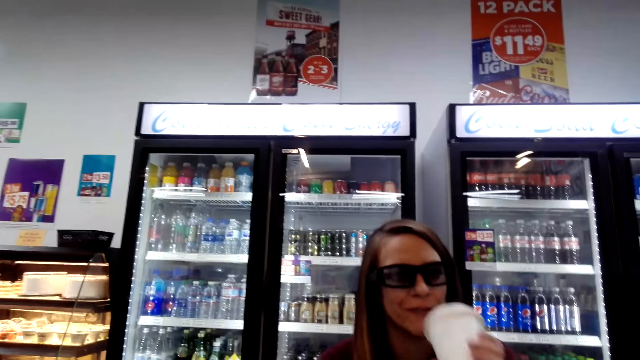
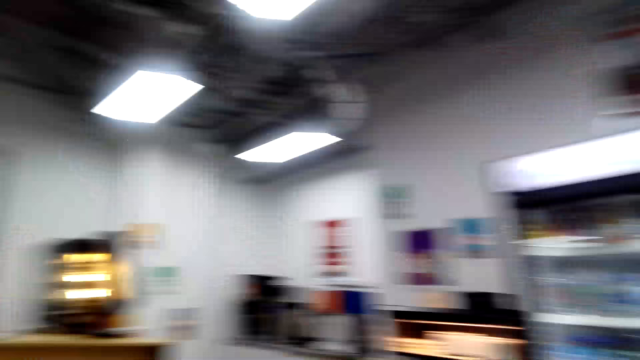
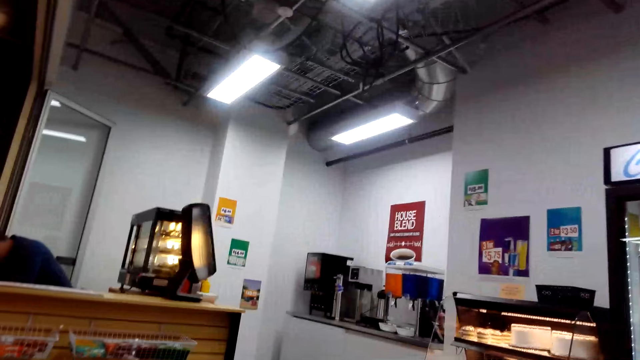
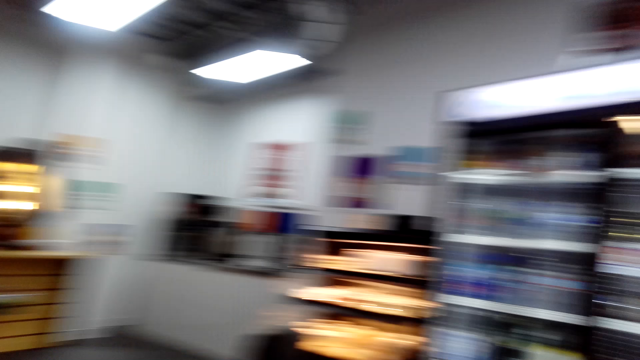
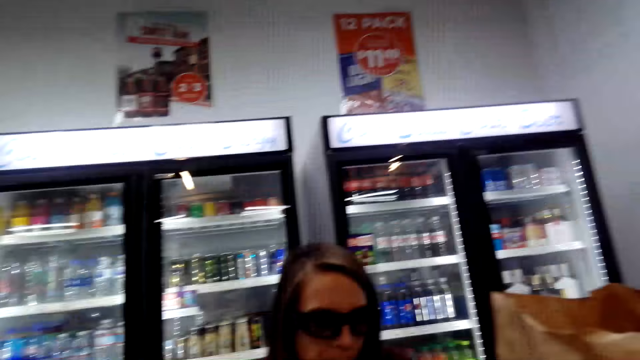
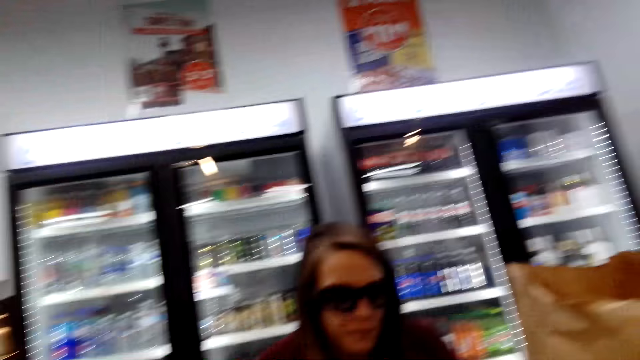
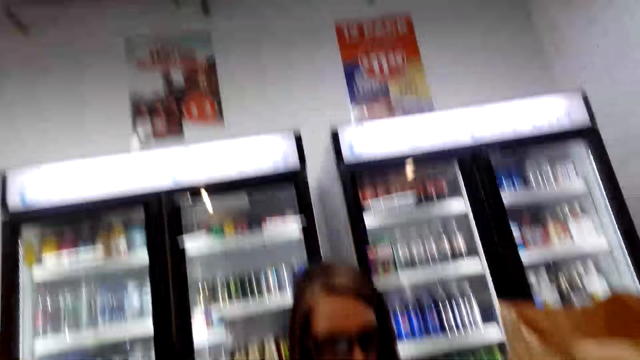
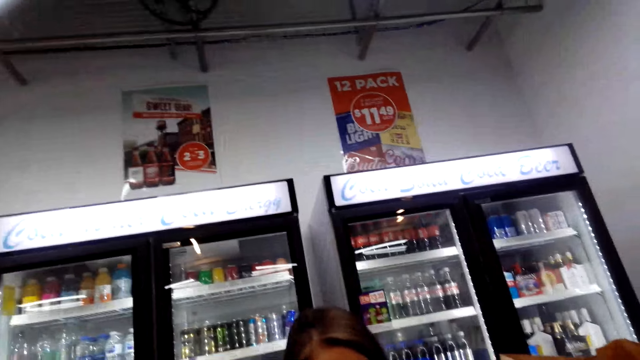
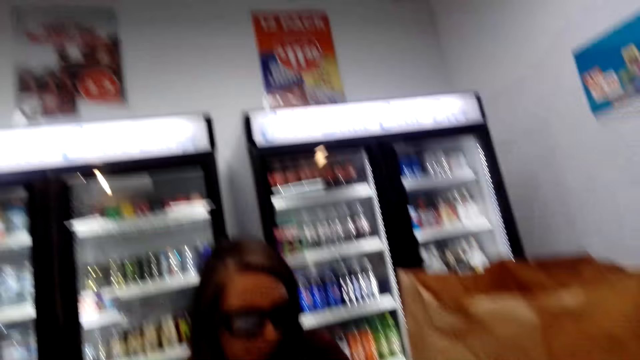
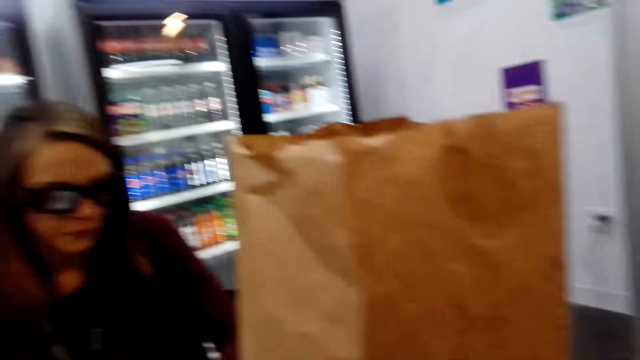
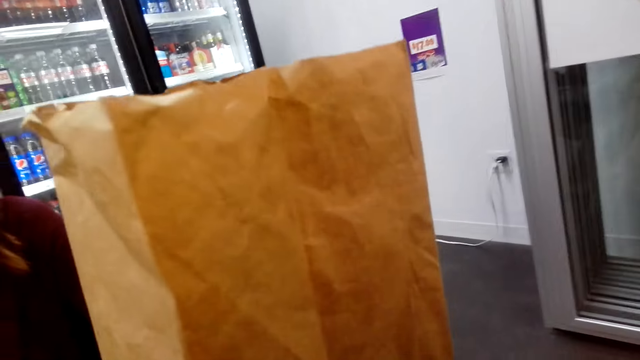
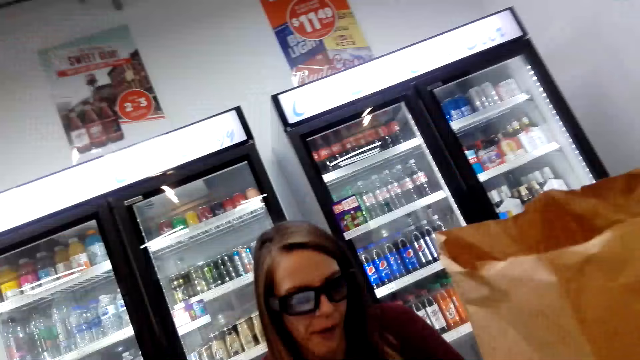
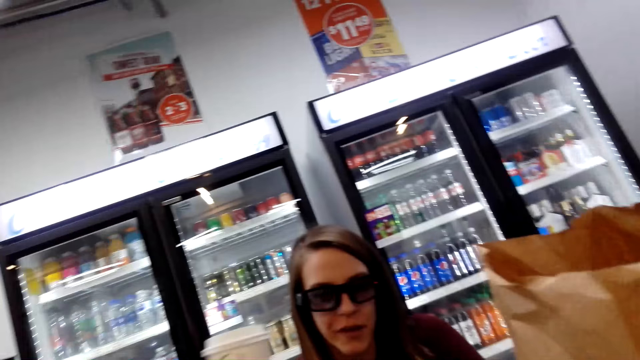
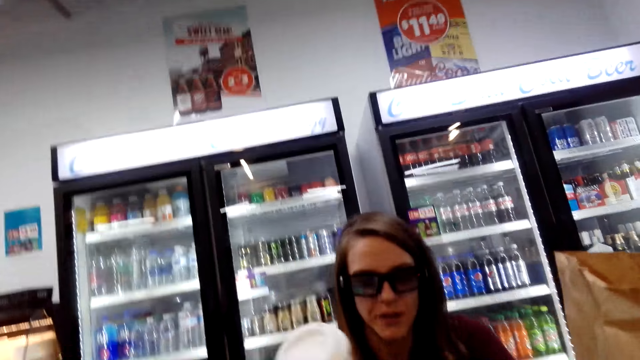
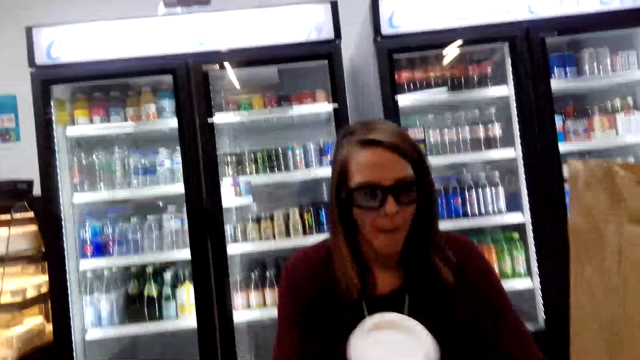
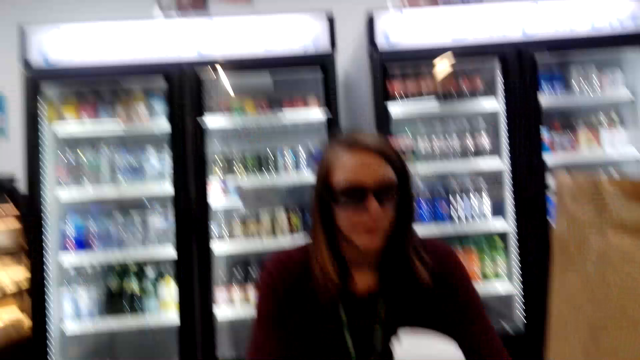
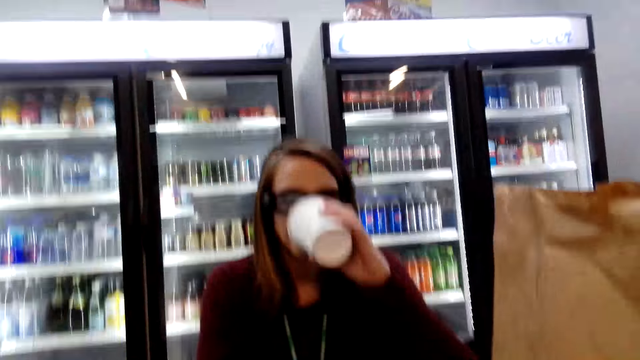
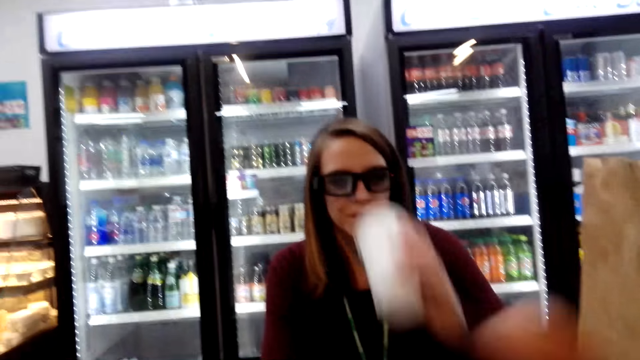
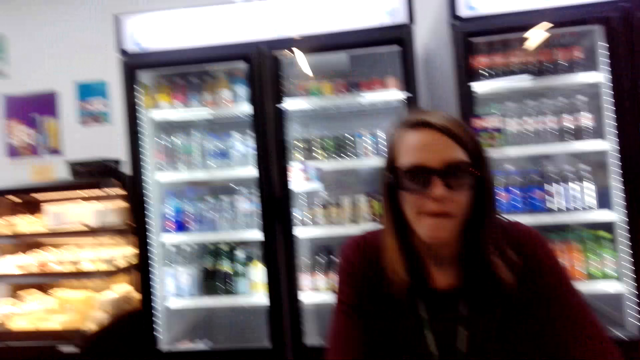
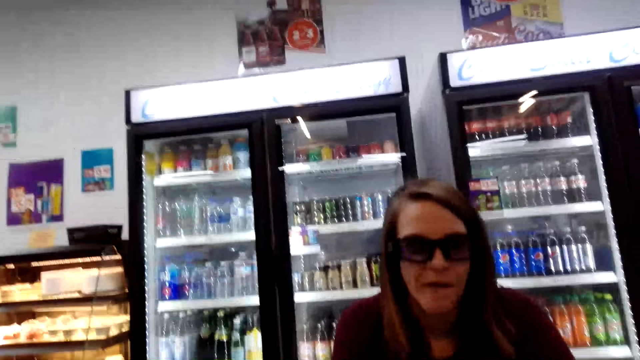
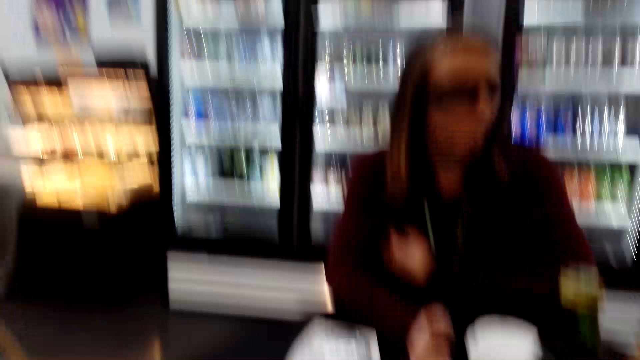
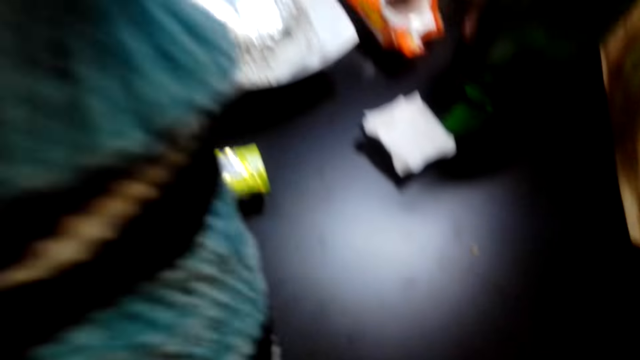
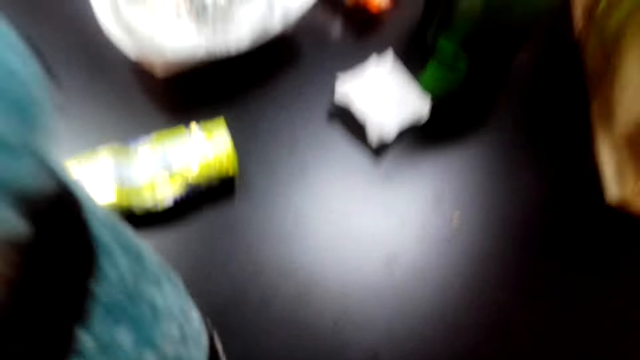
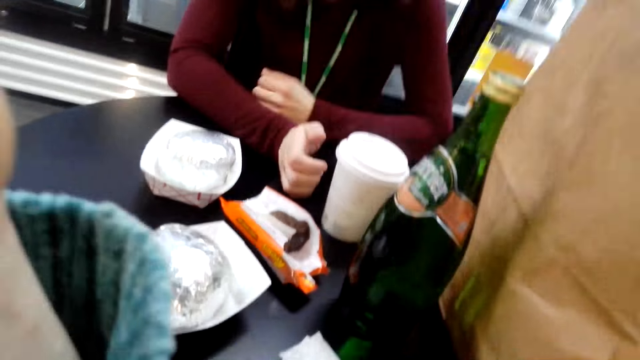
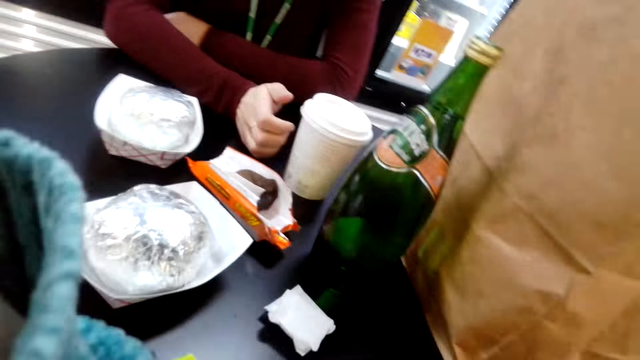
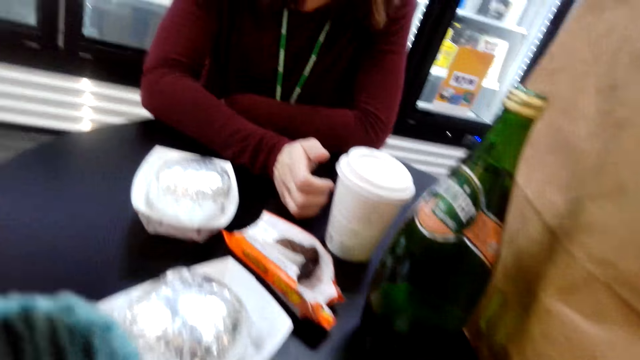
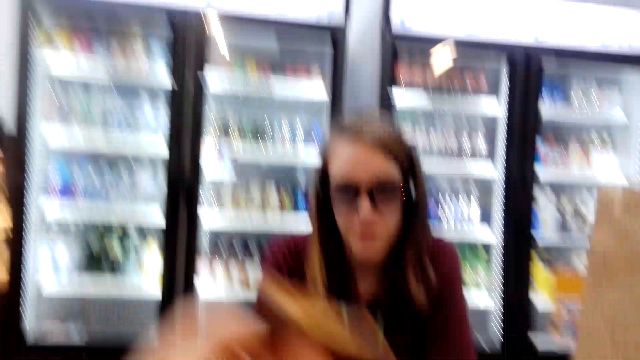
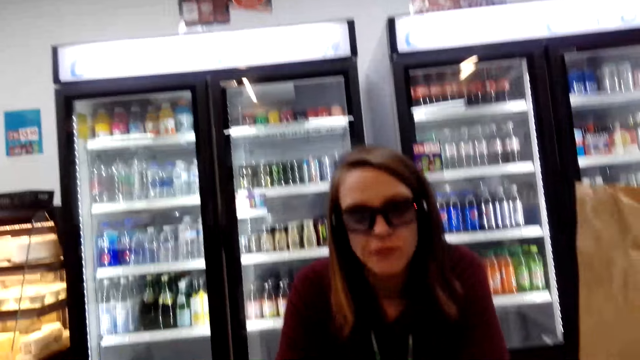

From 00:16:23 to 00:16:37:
A woman drinks coffee from the mug. The woman drinks from the mug again.

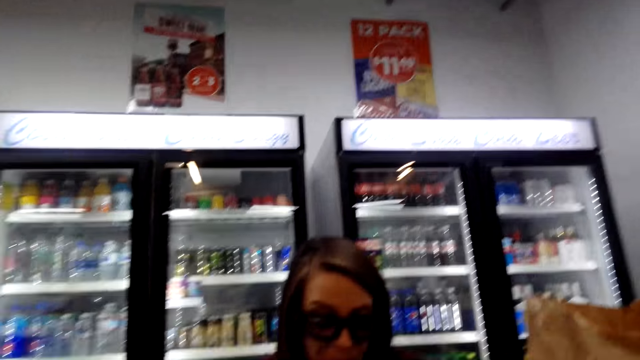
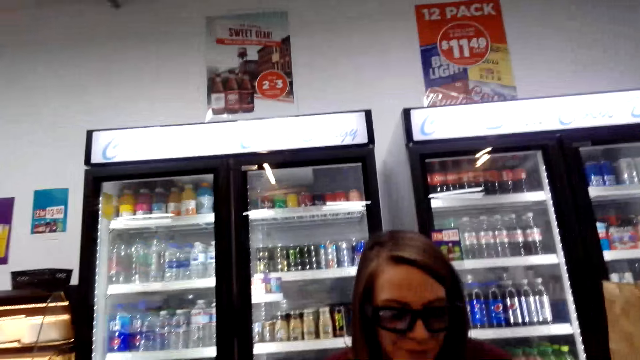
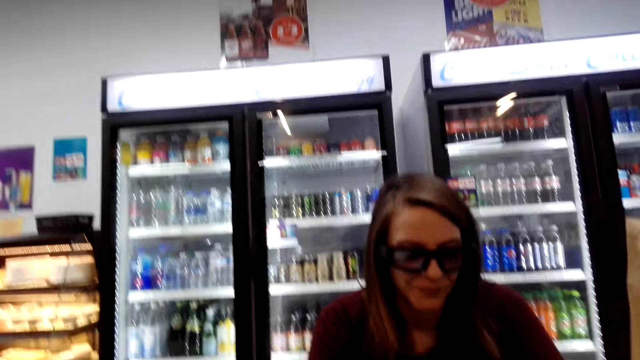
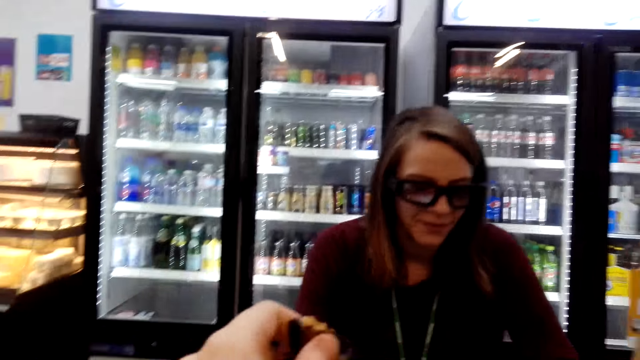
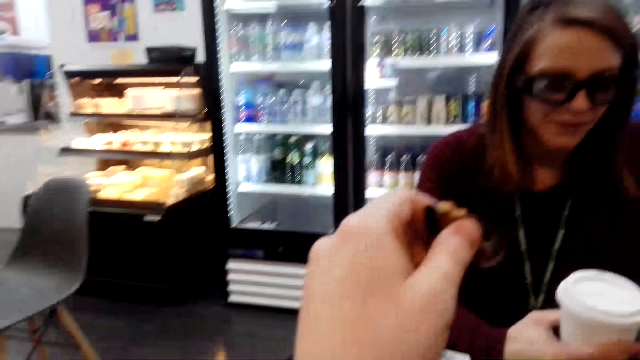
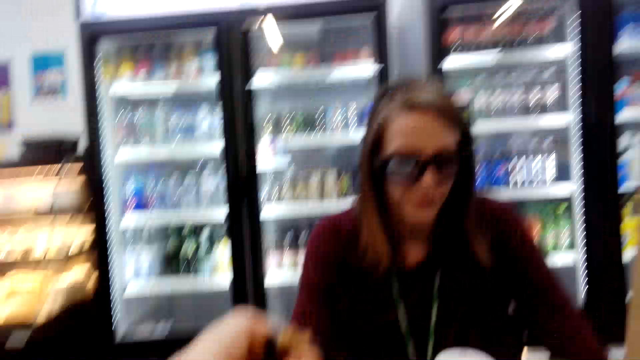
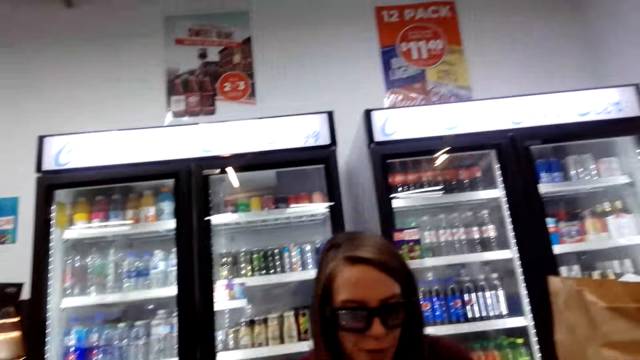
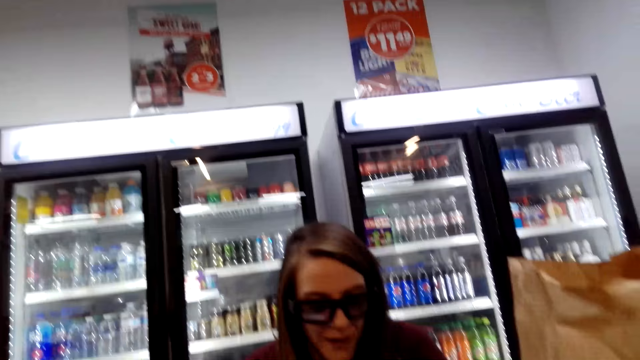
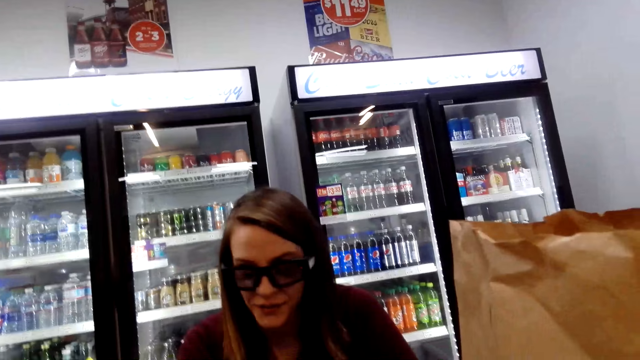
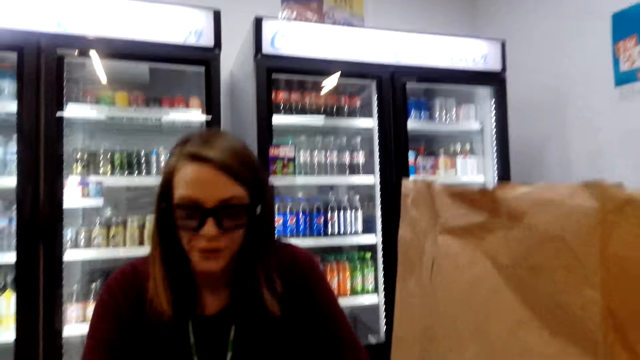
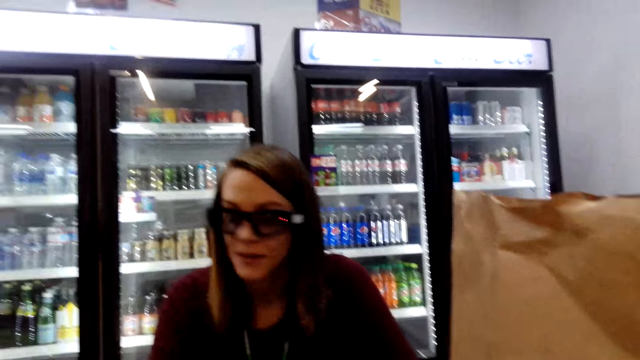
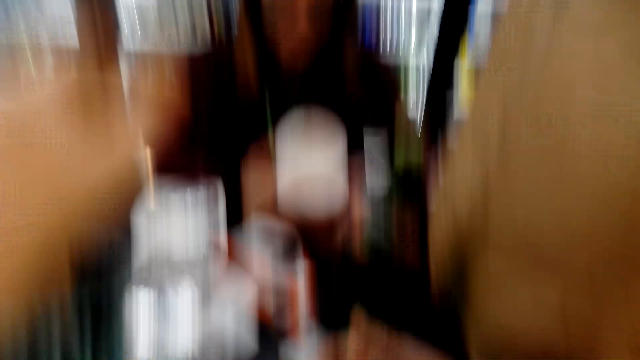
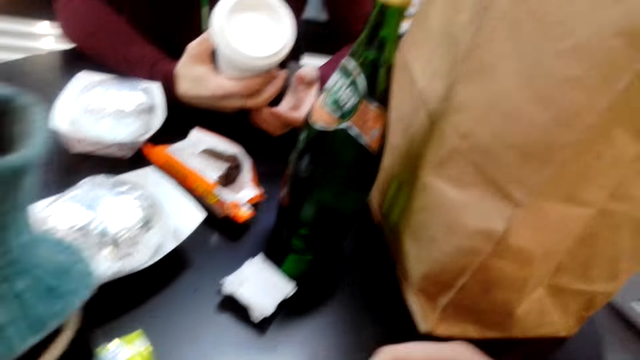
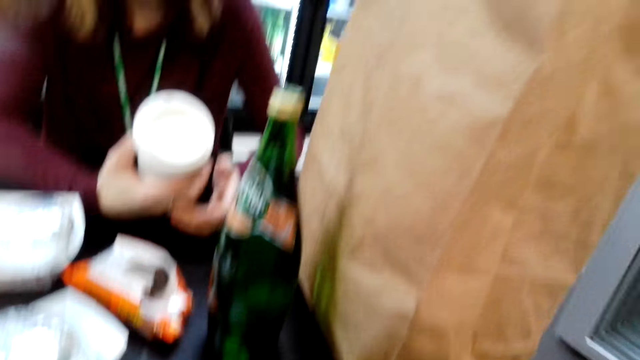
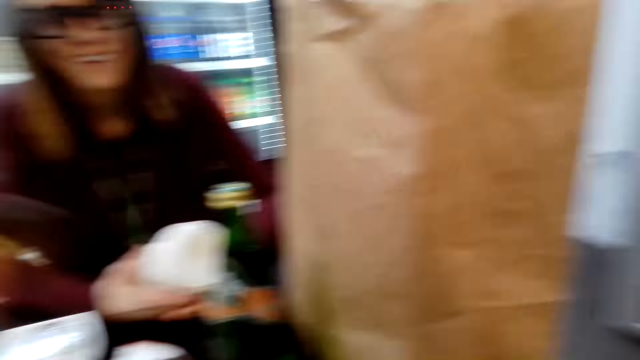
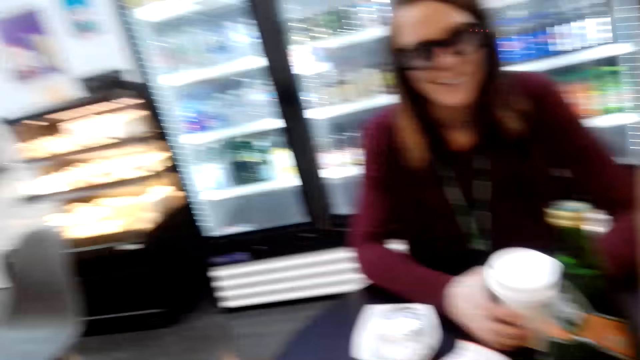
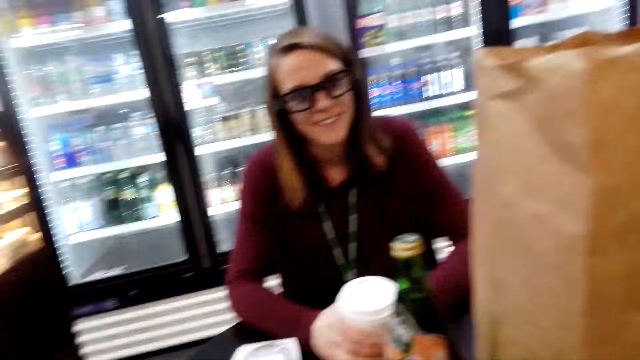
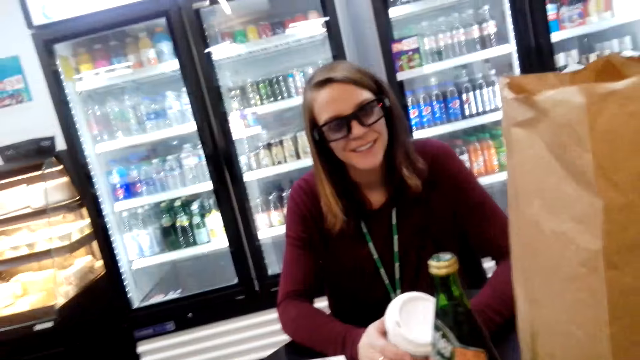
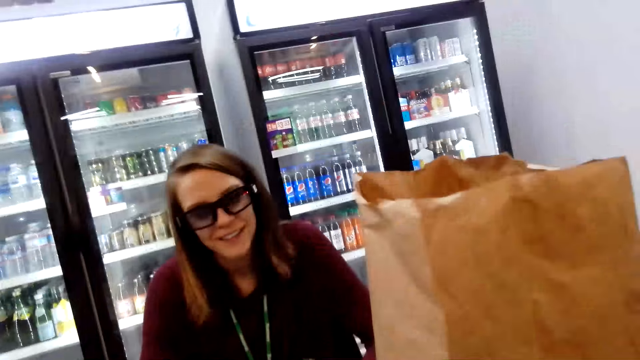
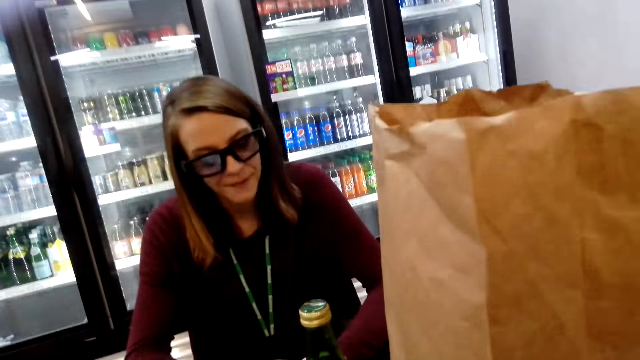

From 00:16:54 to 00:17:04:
The camera wearer stretches the hand. A woman holds the mug on the table.
